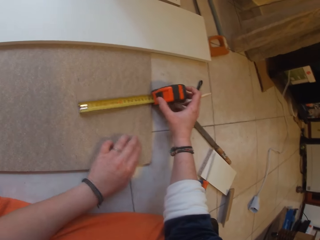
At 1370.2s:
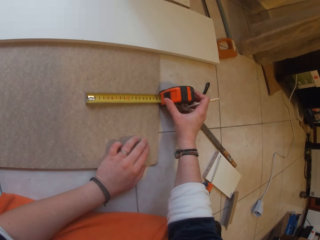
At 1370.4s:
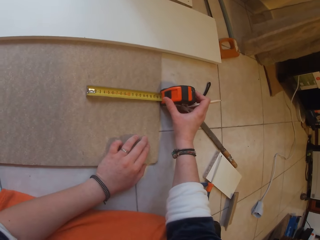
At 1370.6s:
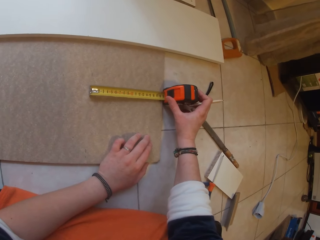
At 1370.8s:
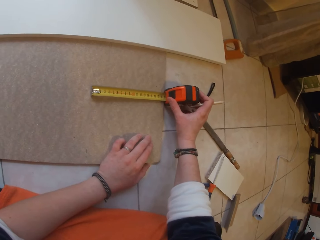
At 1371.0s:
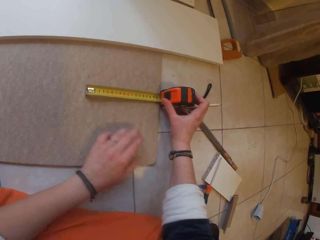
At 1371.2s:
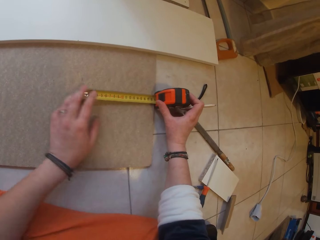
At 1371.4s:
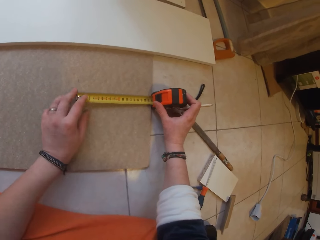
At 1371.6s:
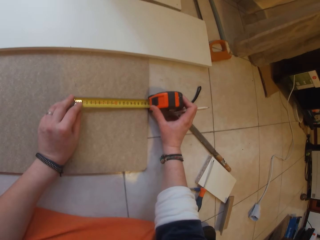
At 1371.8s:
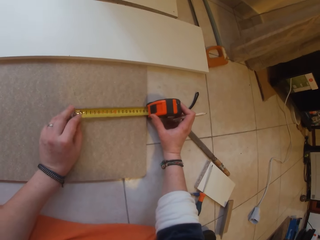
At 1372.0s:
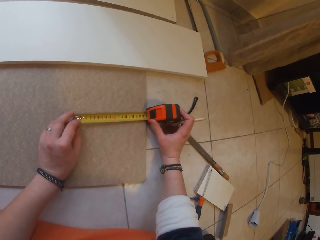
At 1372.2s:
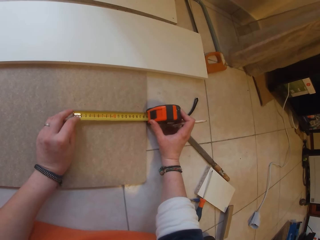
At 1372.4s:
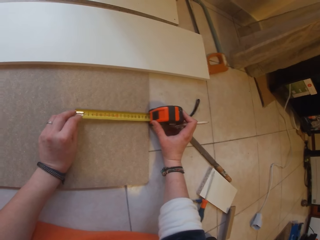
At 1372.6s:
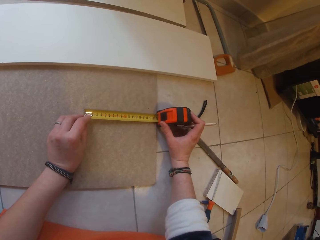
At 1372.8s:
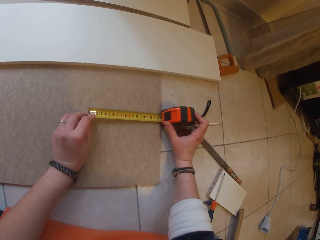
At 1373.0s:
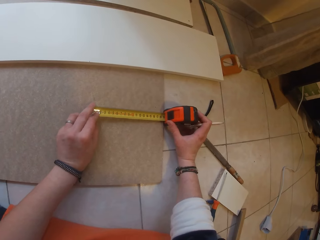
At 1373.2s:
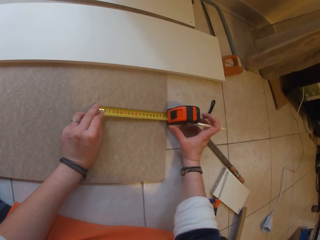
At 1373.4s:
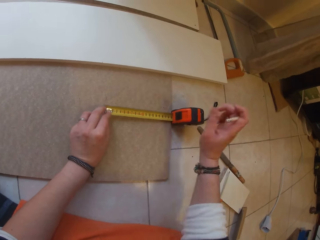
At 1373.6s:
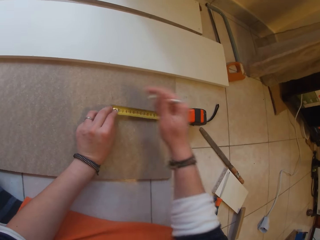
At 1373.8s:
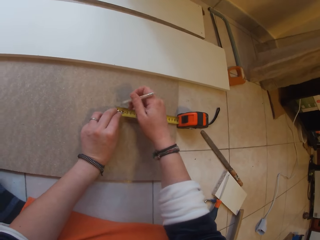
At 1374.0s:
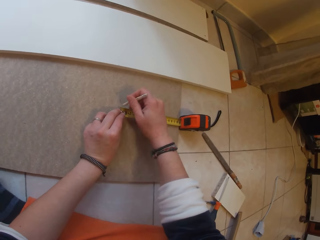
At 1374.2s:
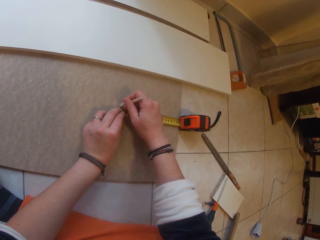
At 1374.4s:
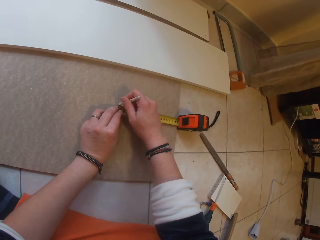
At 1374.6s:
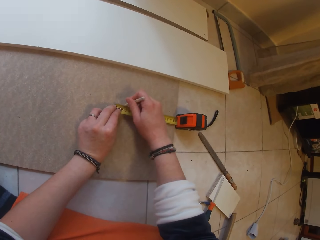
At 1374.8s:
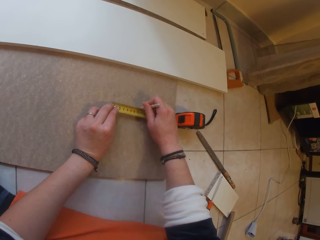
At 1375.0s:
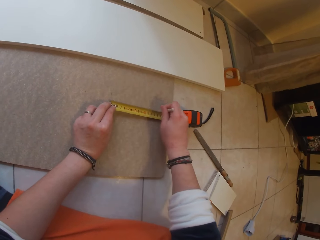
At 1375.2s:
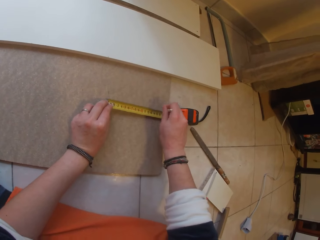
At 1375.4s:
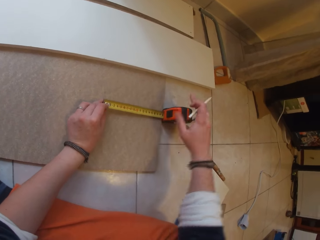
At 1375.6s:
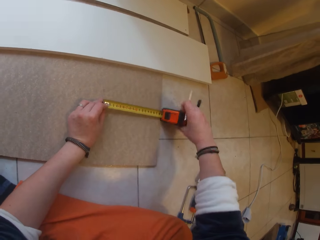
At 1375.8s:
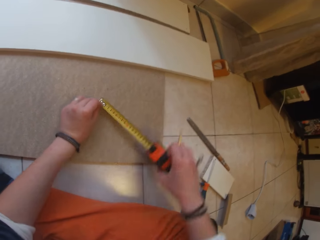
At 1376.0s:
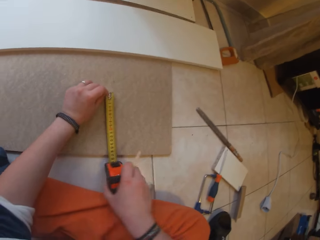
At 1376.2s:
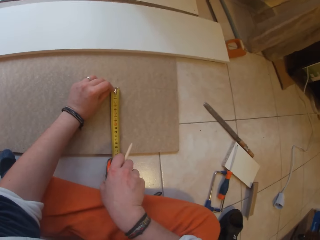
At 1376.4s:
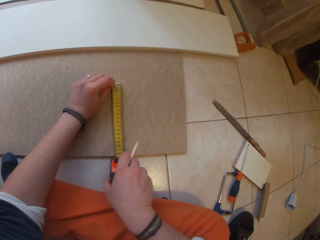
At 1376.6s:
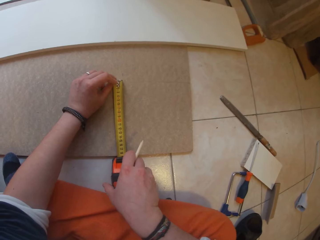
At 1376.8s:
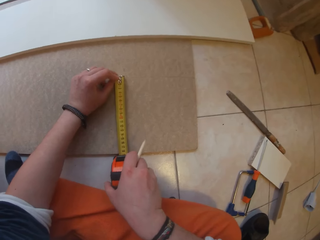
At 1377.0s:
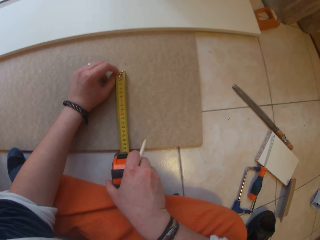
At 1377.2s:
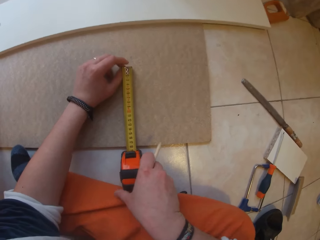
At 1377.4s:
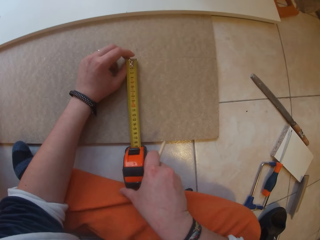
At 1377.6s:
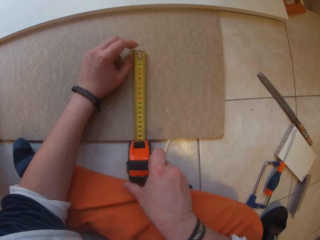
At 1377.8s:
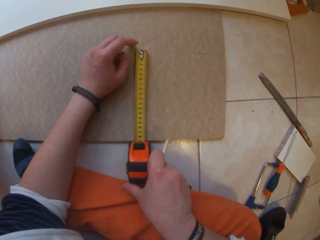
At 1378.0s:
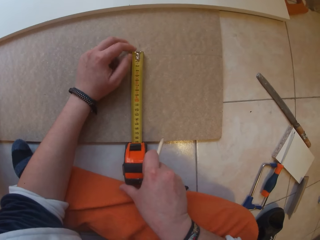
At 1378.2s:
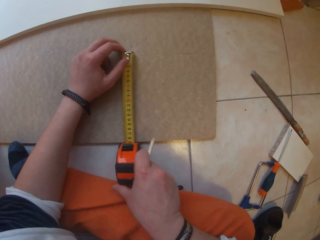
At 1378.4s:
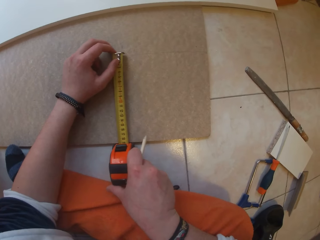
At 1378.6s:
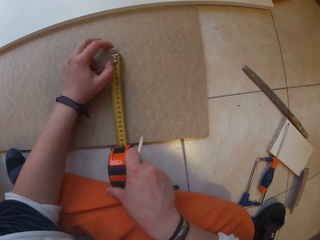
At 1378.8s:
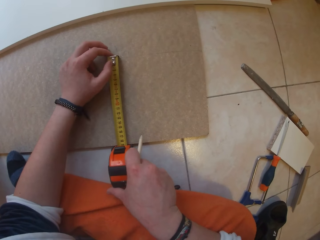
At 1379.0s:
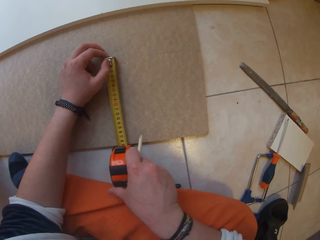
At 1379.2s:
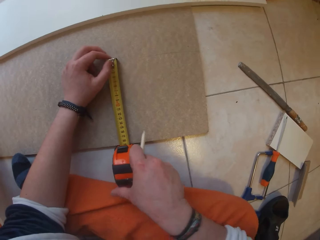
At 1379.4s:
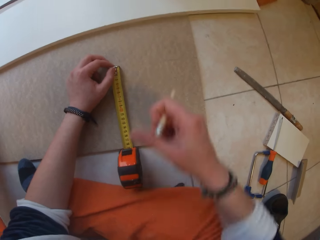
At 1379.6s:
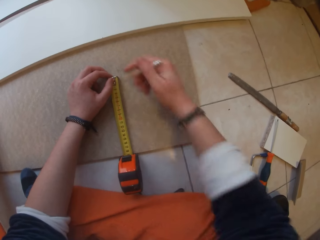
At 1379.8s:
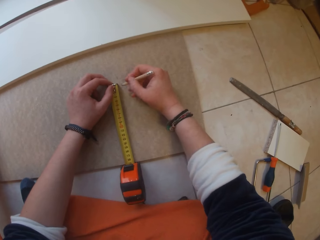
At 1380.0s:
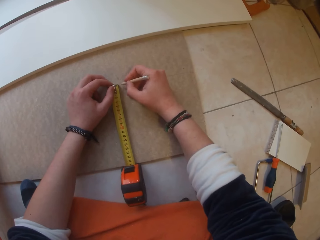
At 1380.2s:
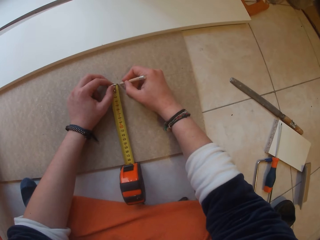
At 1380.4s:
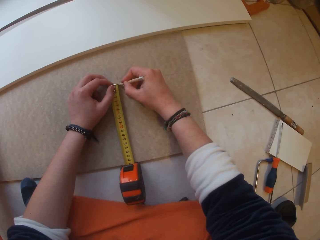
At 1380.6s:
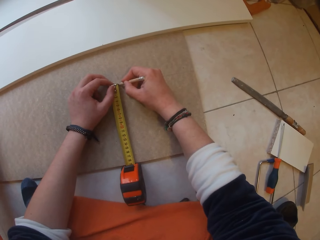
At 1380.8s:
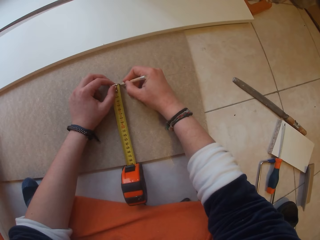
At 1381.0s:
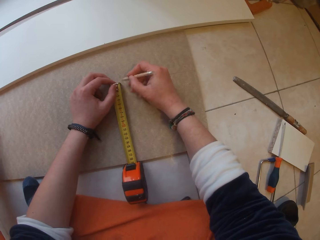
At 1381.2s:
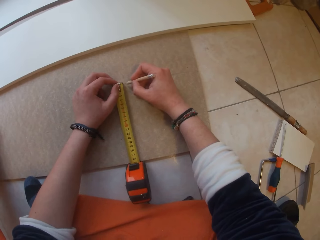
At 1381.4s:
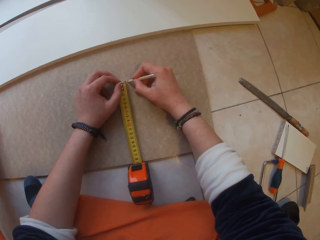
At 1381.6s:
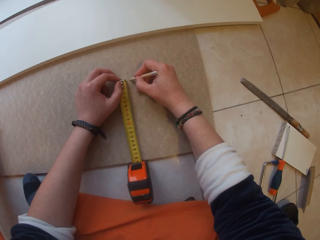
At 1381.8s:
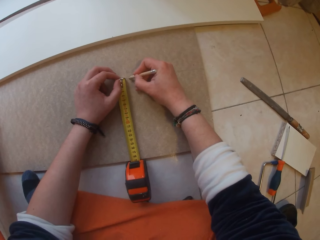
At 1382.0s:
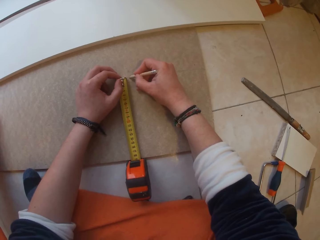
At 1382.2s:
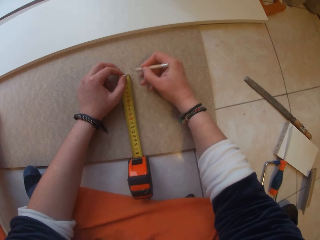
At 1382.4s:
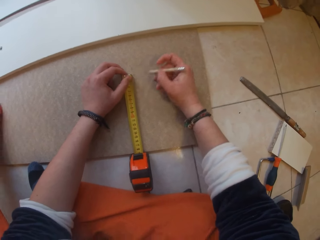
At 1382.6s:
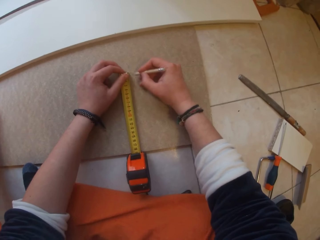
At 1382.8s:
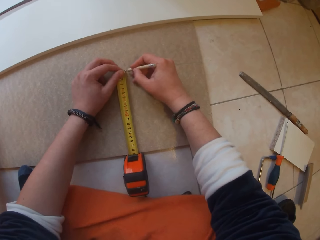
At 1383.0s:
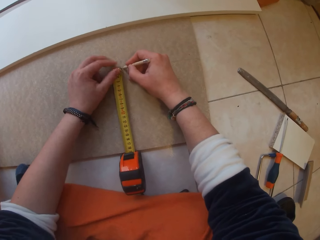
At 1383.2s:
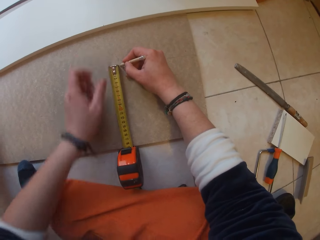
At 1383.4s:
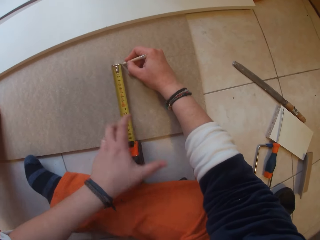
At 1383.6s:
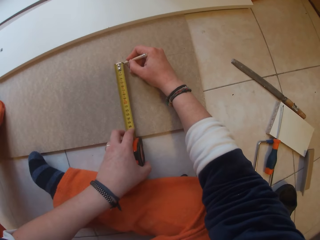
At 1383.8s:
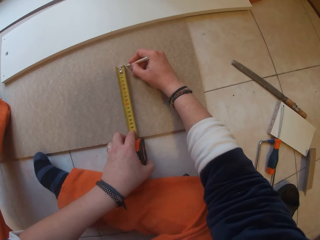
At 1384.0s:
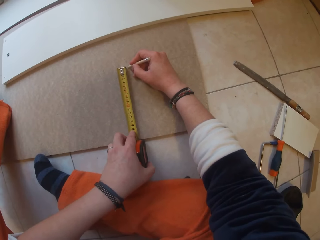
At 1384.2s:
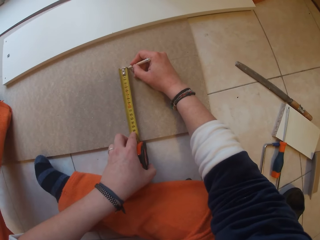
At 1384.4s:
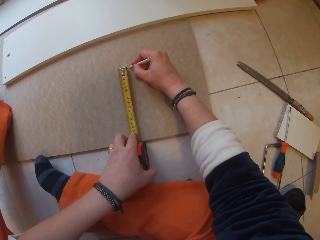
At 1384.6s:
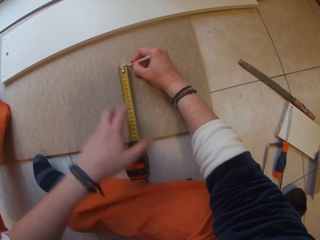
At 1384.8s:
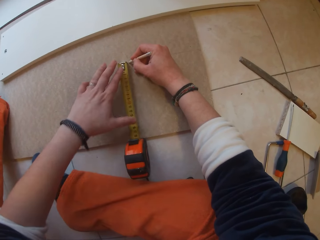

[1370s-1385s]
The camera wearer places the tape measure on the tile. He marks a point on the brown board with the pencil with his right hand. He draws a line on the tile with the pencil. He measures the brown board with the measuring tape. He places the tape measure on a different edge of the tile. He marks a point on the brown board with the pencil with his right hand.

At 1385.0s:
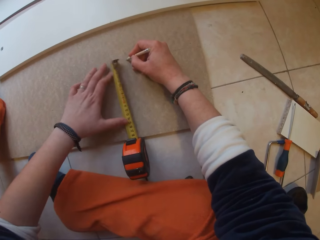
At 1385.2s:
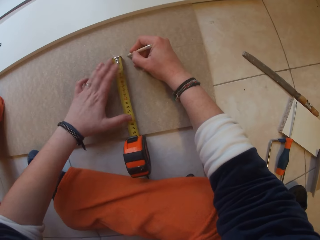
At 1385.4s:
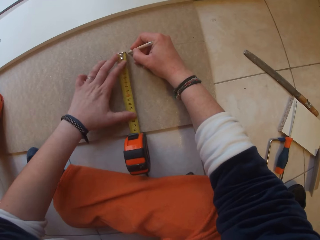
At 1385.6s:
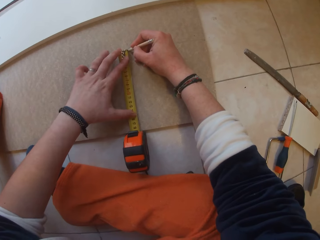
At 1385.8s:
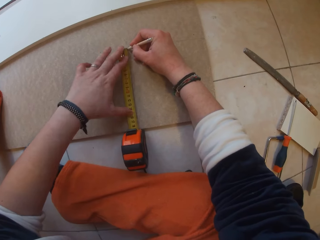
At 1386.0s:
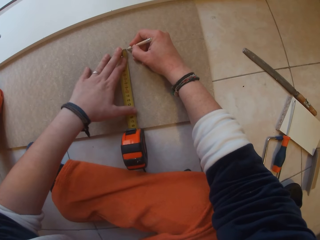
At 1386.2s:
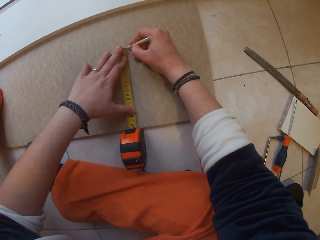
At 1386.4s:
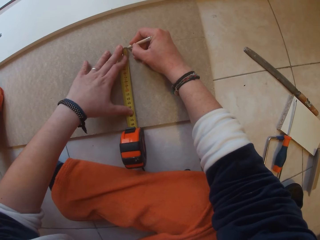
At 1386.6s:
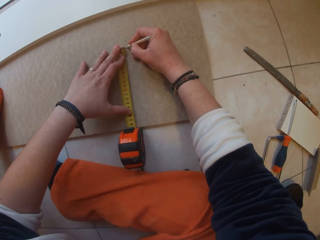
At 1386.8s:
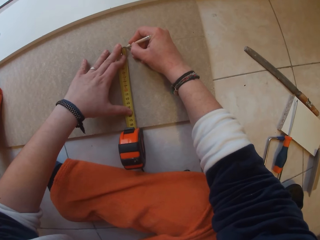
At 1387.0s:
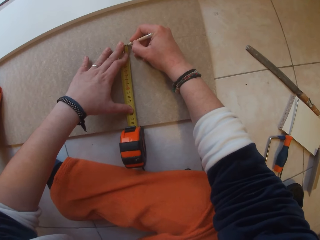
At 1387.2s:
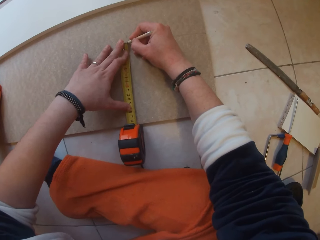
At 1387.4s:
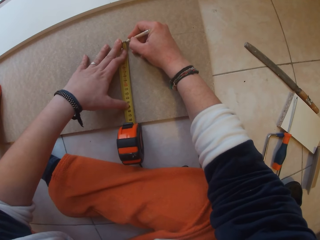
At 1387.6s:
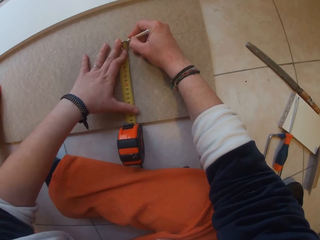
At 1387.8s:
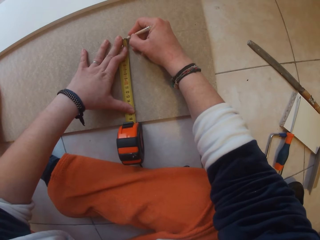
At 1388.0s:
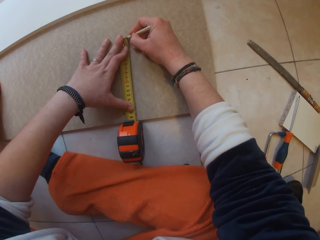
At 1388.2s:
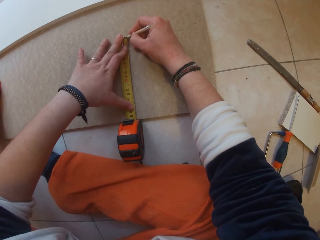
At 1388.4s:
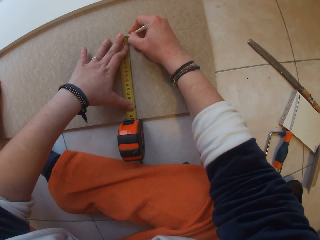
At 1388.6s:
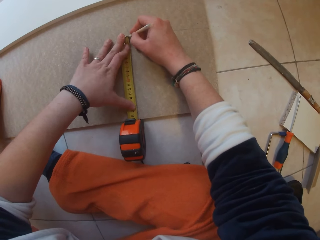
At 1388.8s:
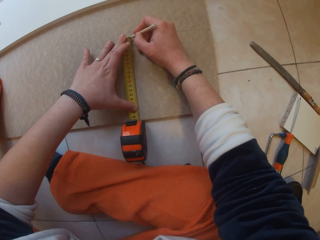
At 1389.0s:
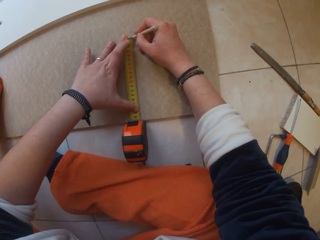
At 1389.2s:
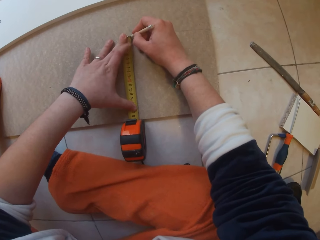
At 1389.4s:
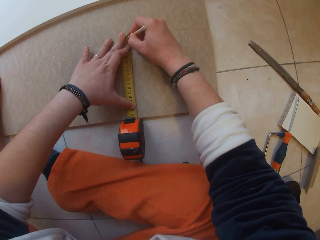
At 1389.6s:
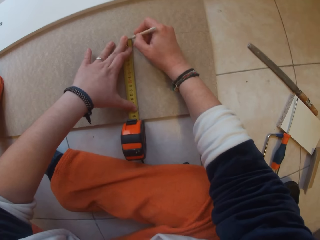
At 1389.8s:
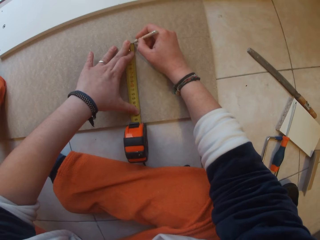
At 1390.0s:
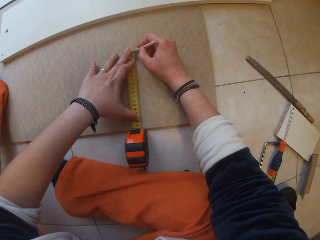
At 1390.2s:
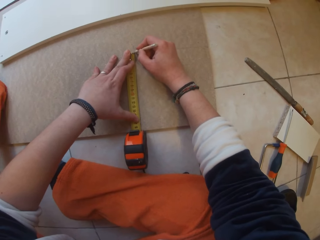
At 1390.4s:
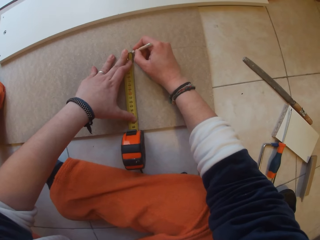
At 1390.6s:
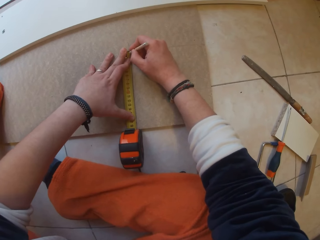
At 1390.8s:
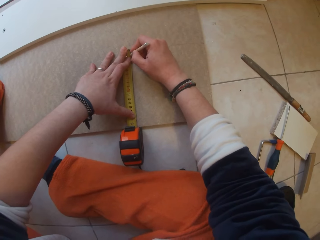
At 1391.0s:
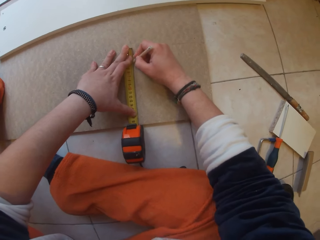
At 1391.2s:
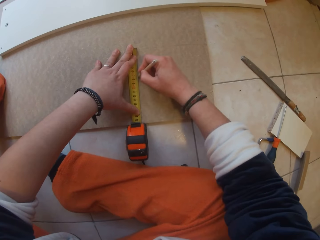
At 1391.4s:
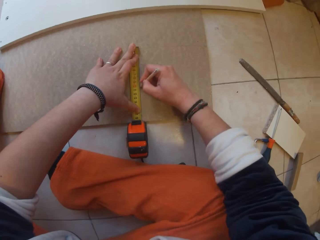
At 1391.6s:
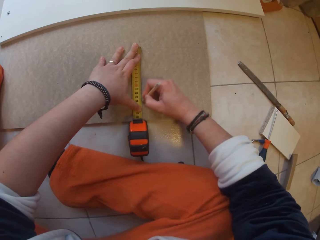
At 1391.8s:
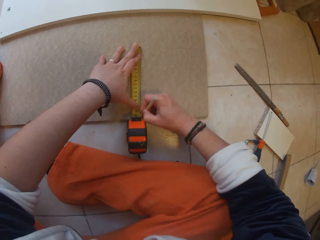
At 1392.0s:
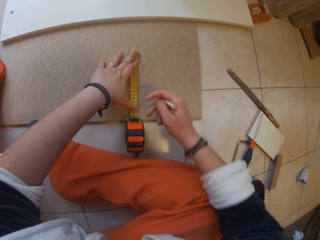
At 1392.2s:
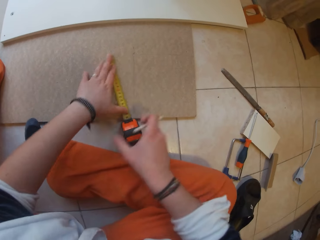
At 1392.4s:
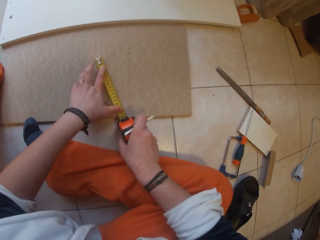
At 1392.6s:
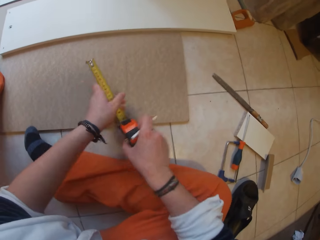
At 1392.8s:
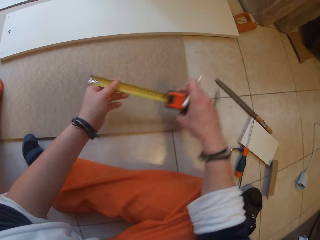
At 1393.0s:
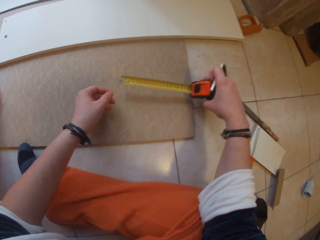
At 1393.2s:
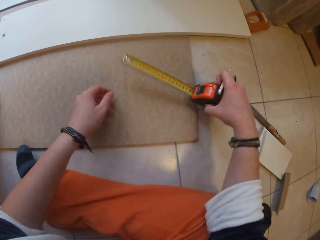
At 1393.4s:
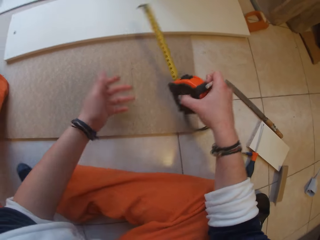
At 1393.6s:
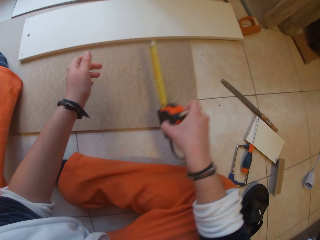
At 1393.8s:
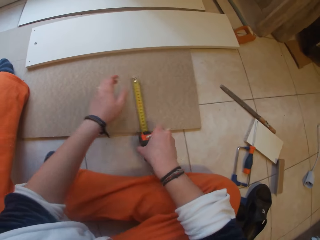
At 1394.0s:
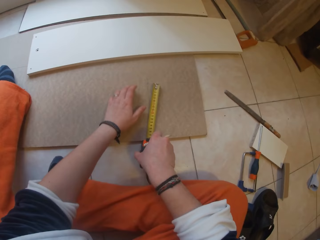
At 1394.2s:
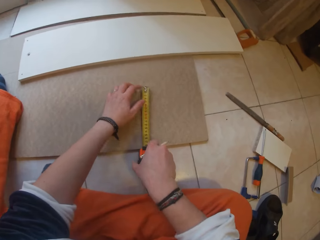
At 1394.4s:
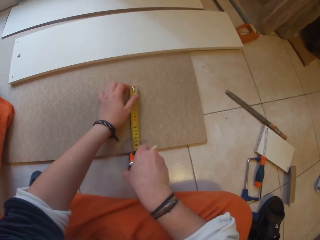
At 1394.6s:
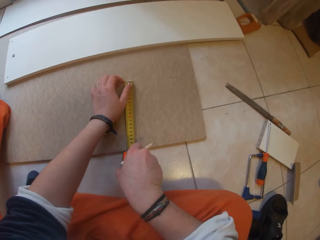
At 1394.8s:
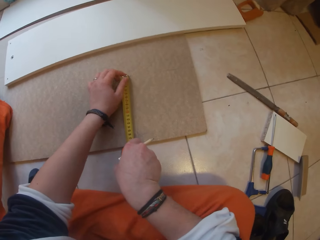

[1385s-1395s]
The camera wearer holds the tape measure on the tile. They draw a line on the tile with a pencil. They pick up the tape measure from the tile.
